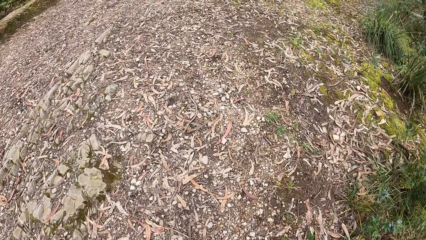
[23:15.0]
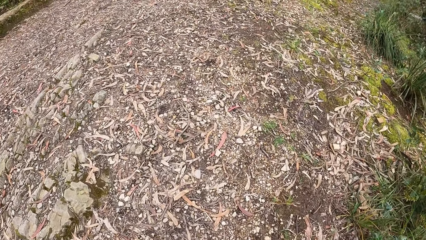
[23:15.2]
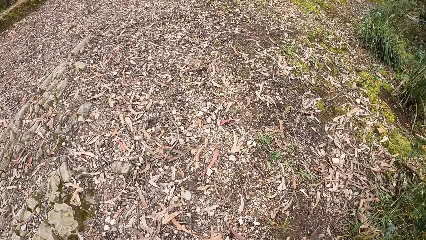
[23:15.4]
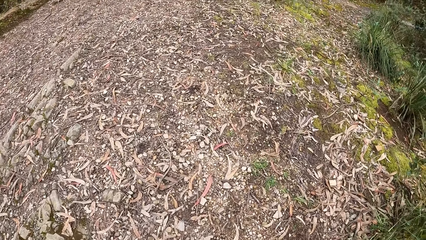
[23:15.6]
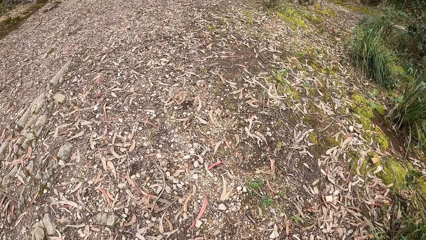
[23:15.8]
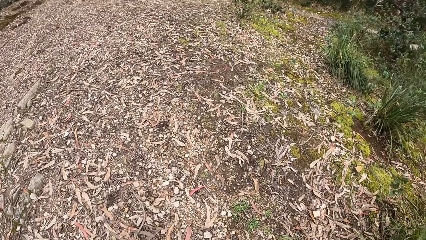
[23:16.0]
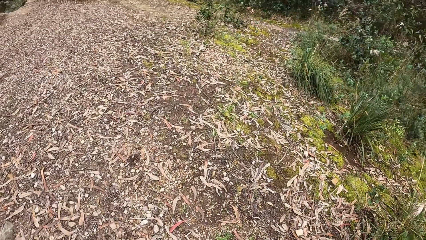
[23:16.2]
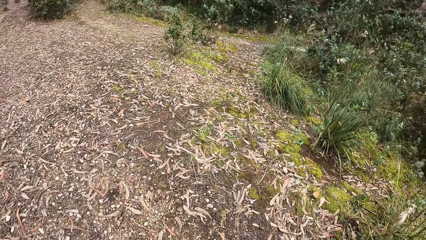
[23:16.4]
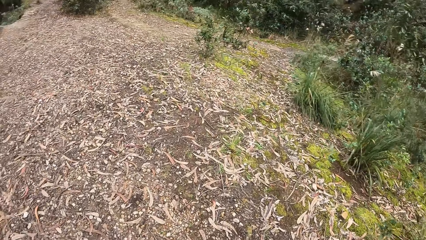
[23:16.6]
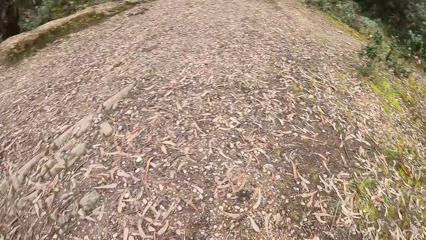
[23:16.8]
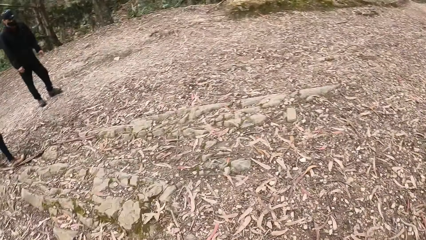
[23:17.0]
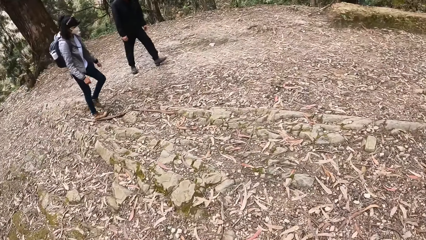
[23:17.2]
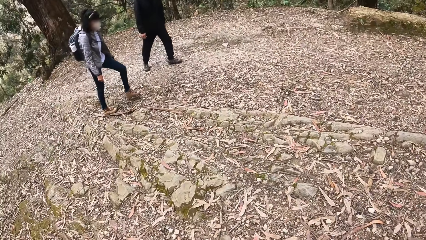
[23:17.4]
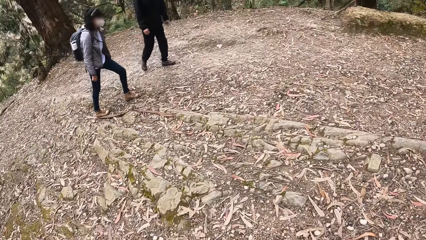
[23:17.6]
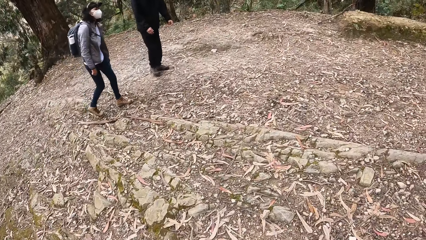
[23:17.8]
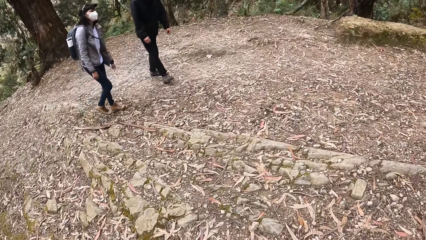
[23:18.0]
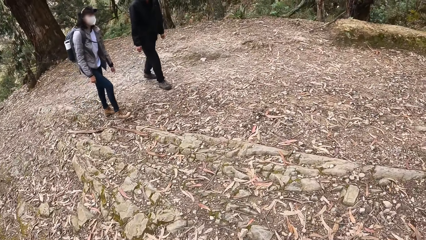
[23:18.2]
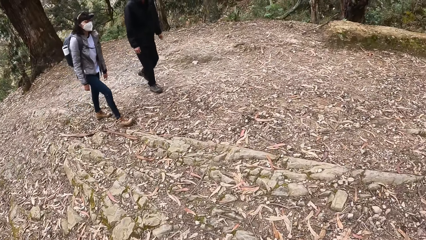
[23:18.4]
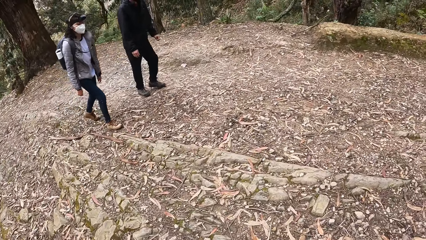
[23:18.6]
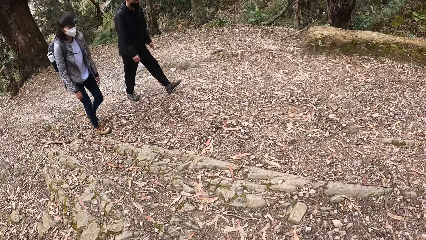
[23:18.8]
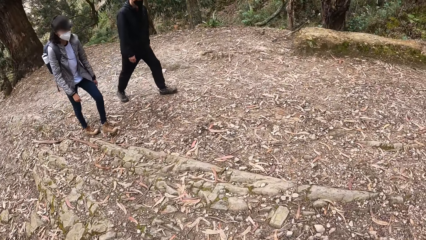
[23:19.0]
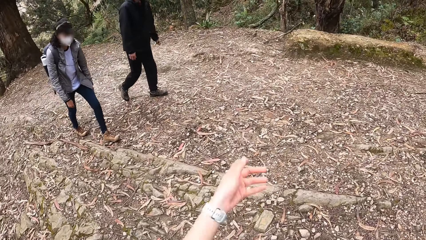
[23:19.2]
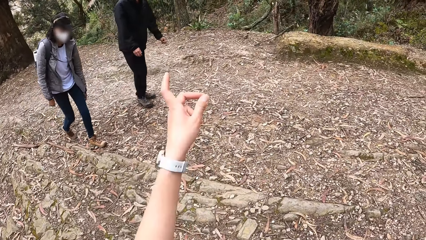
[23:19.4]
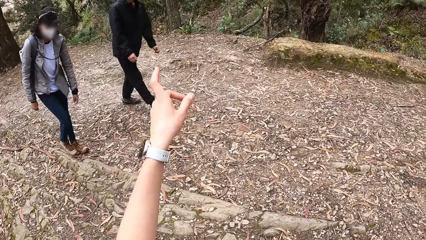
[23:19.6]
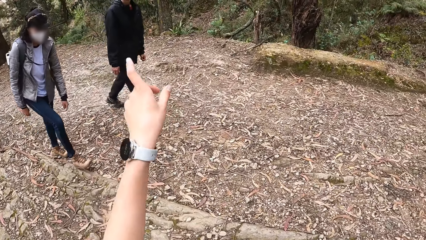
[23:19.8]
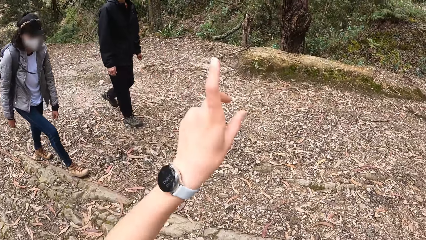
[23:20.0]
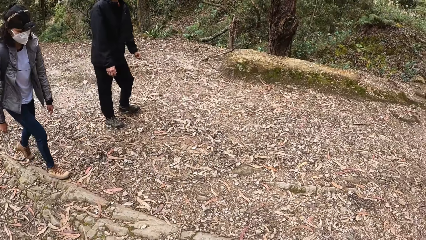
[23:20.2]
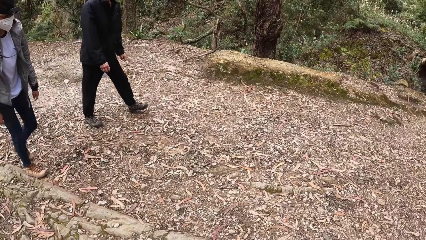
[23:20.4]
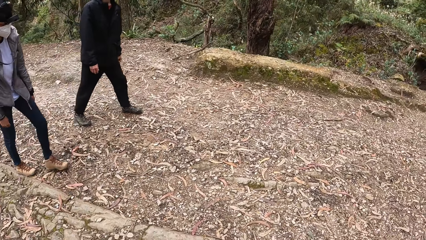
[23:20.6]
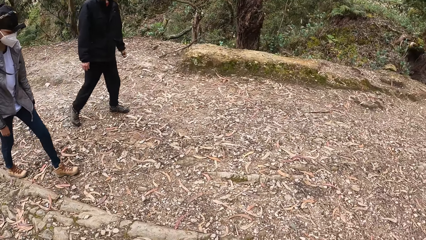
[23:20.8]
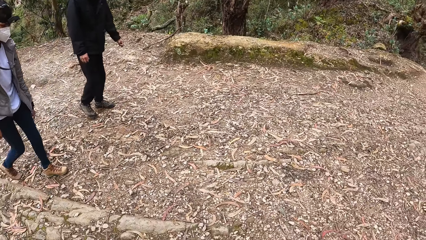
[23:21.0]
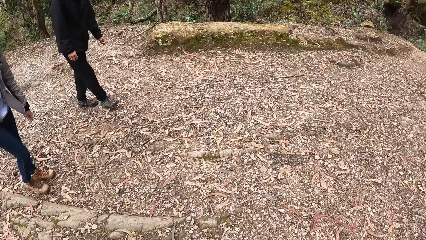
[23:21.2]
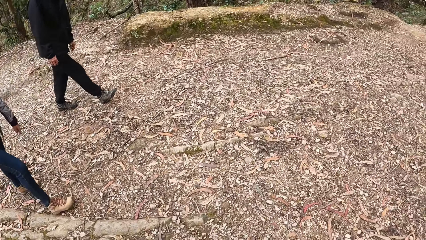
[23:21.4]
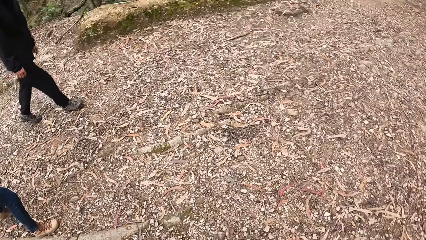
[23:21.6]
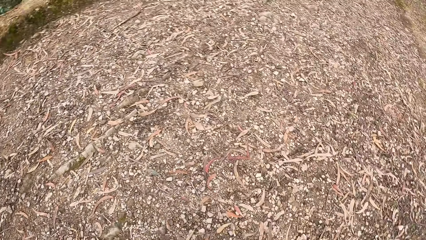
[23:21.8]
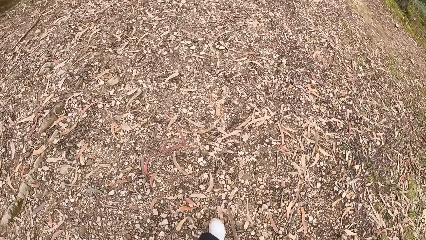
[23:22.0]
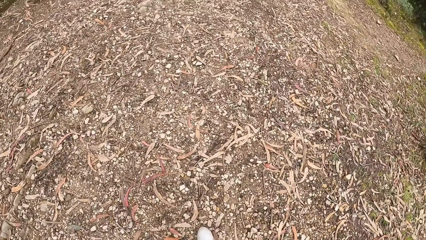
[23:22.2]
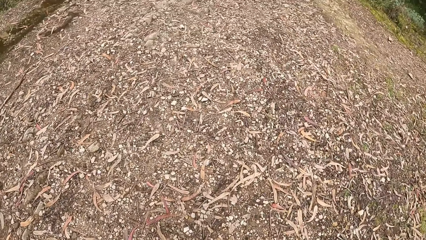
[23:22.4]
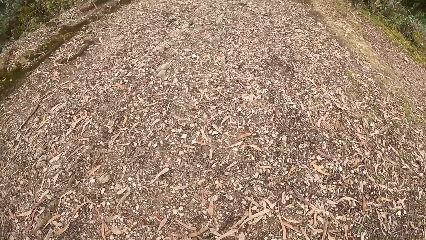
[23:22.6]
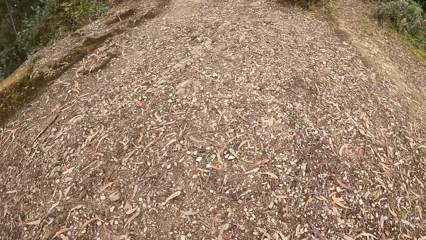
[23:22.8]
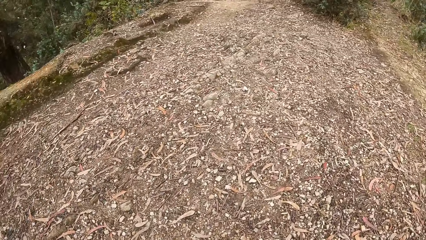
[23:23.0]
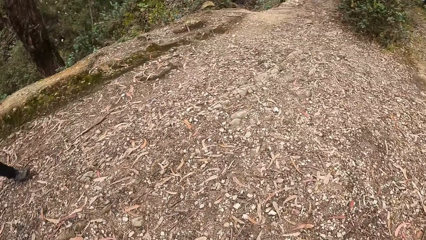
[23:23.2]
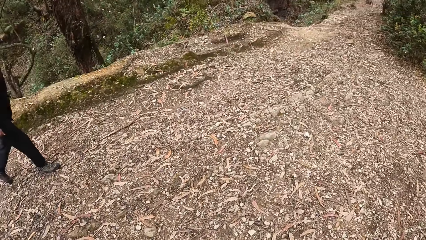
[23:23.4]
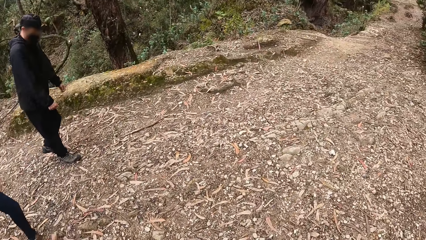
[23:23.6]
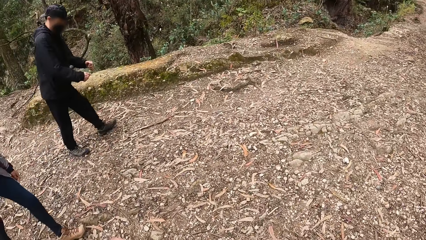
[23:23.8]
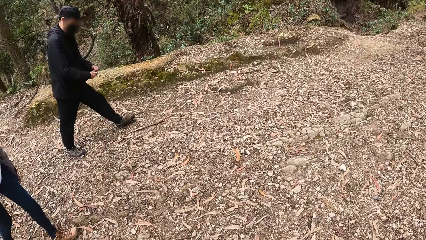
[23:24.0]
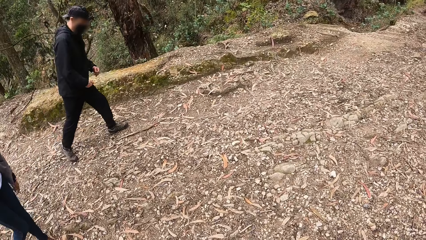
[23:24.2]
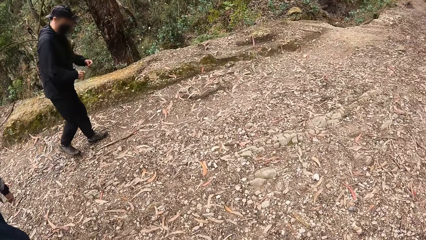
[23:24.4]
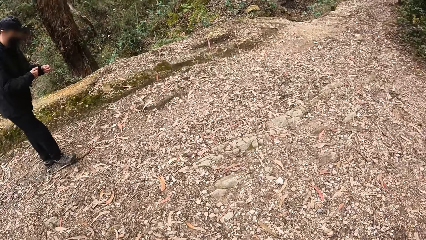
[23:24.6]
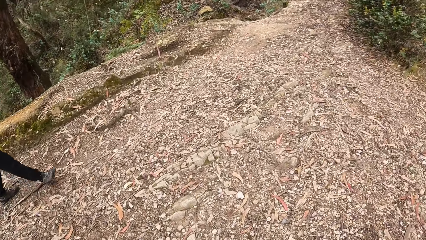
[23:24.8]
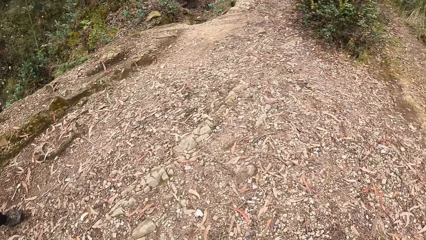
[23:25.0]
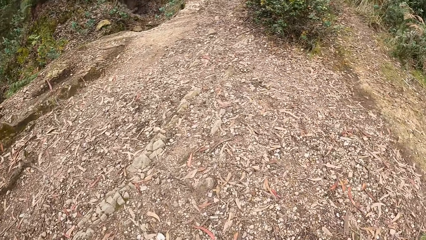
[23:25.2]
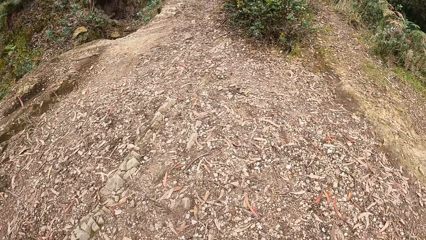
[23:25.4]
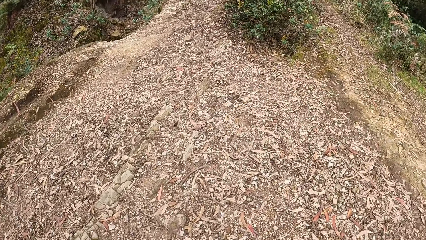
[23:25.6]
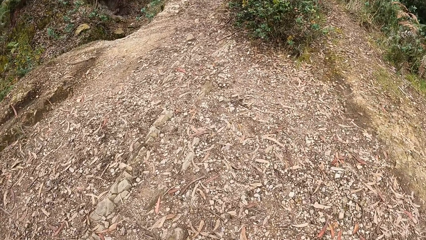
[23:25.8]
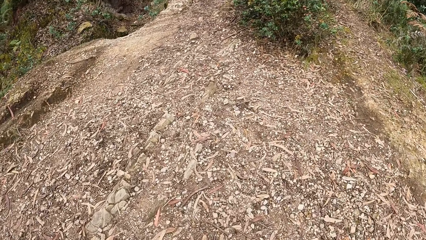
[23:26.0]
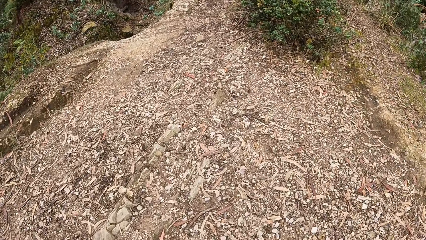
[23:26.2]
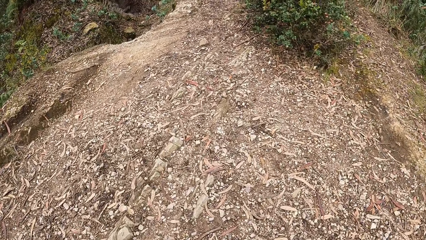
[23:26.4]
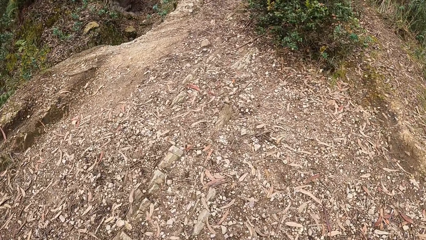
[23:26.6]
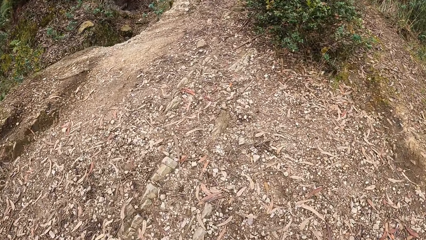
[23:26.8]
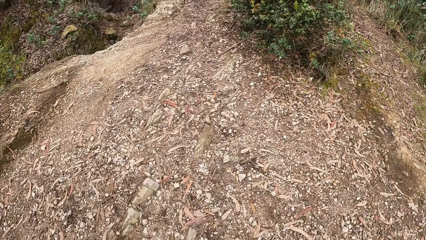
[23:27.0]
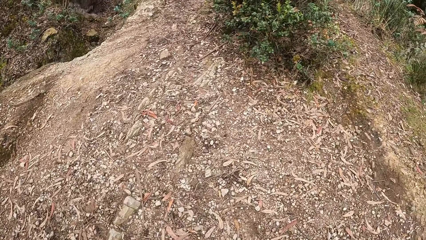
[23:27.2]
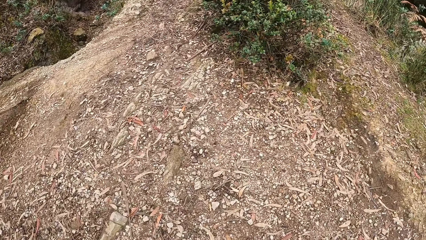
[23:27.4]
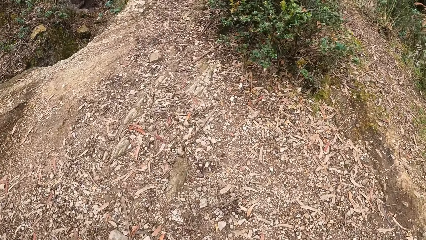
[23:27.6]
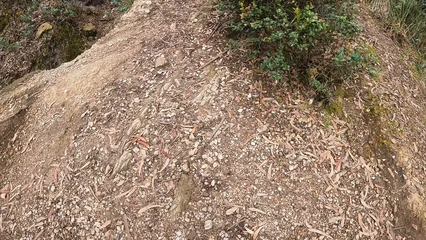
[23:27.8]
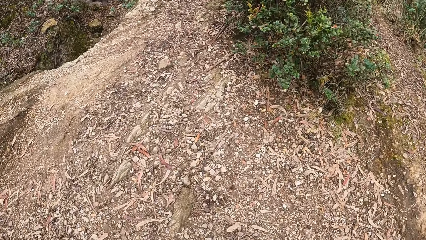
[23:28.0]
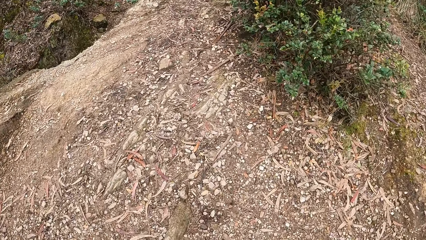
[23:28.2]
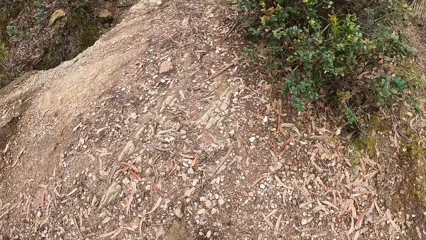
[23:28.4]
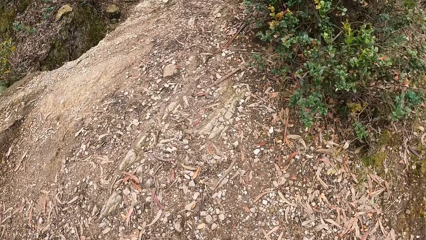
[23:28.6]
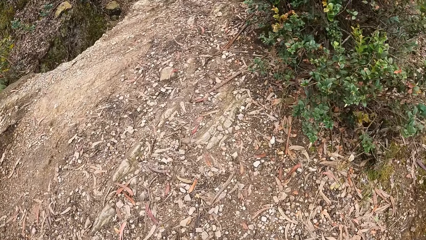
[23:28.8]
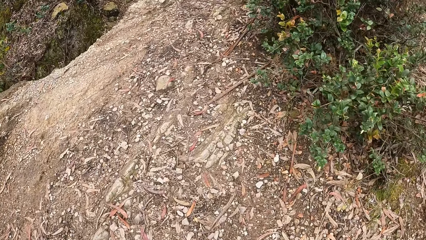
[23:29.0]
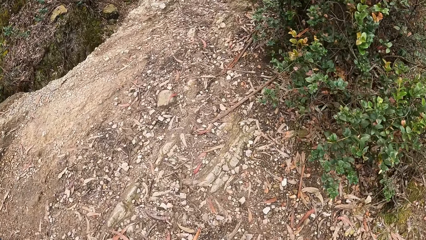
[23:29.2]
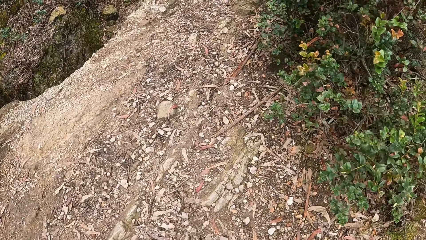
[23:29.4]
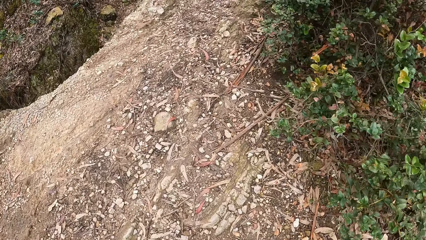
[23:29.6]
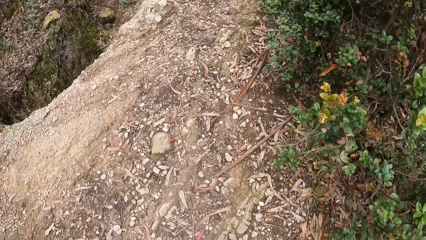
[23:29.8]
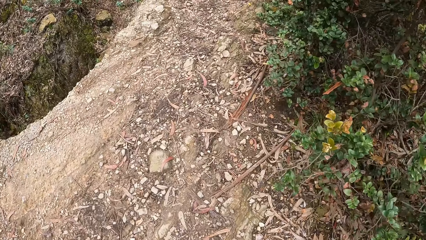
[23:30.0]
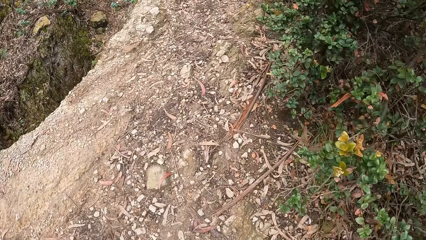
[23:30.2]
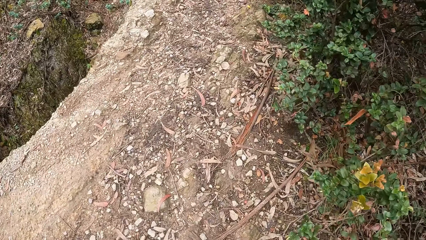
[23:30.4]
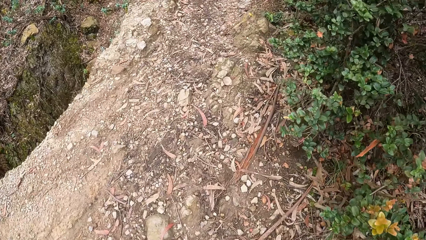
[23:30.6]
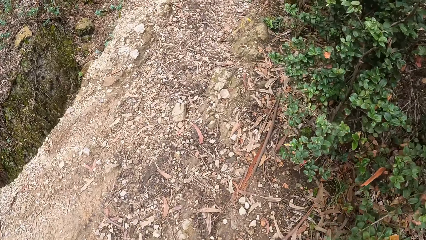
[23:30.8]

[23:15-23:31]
The camera wearer looks around. They point a finger. They walk. They look around. They walk.
